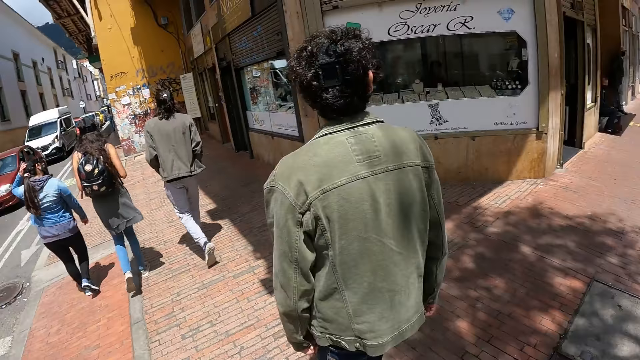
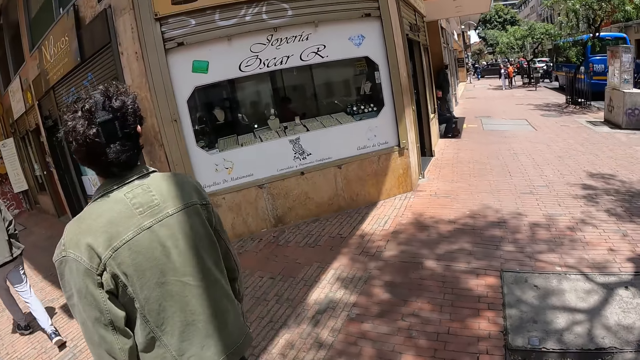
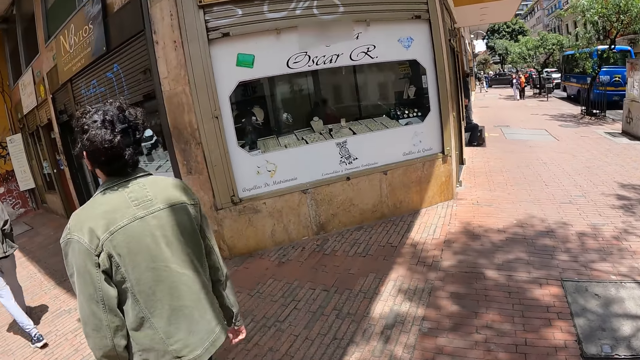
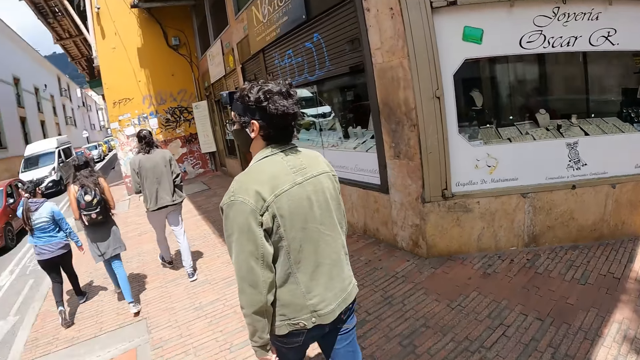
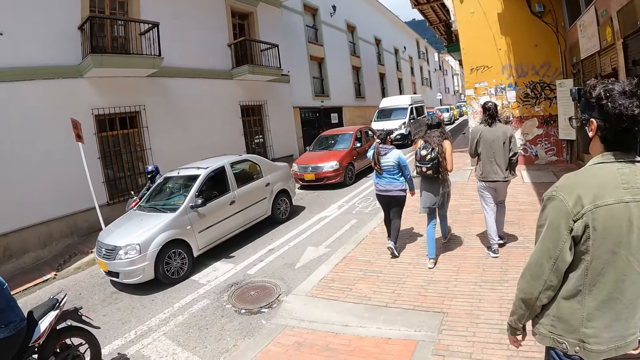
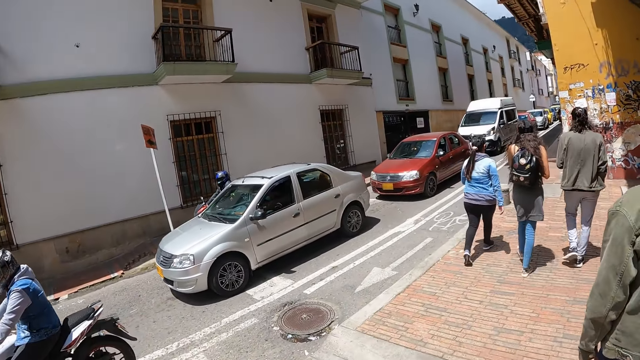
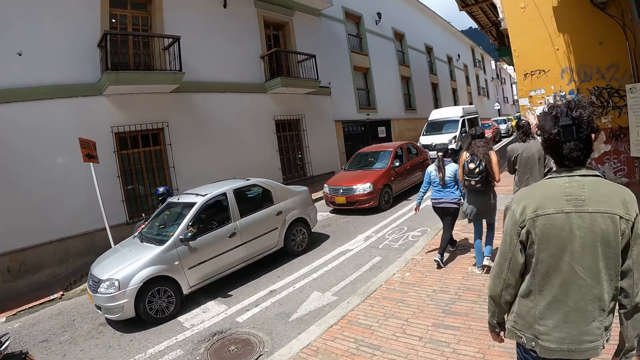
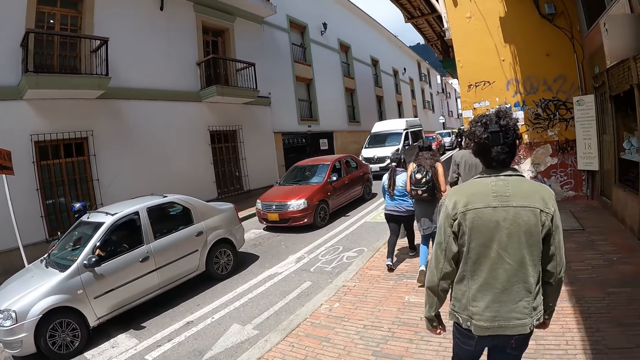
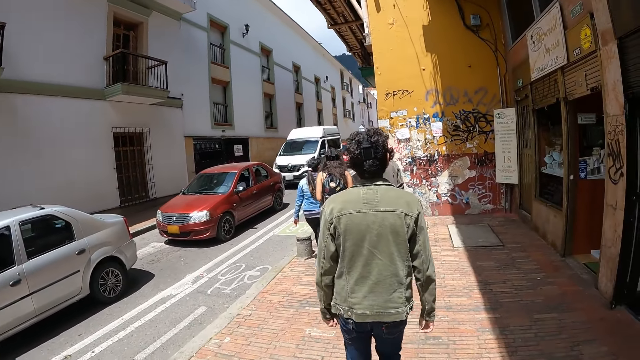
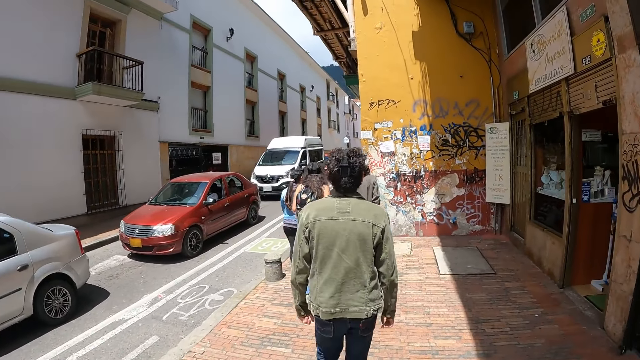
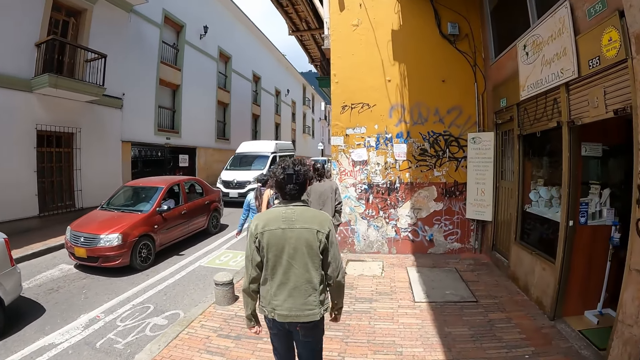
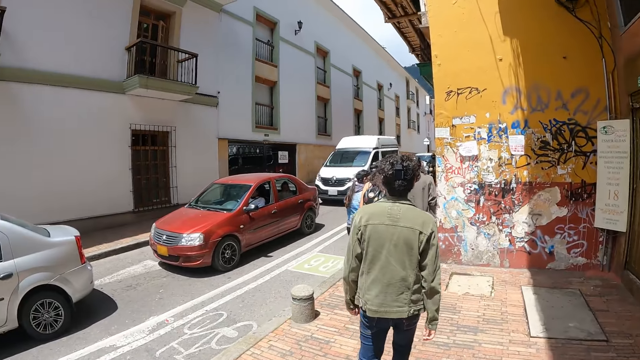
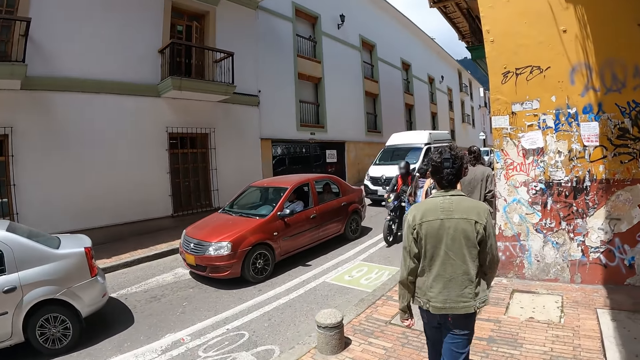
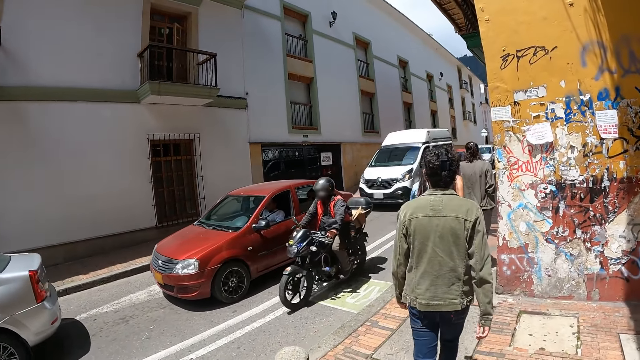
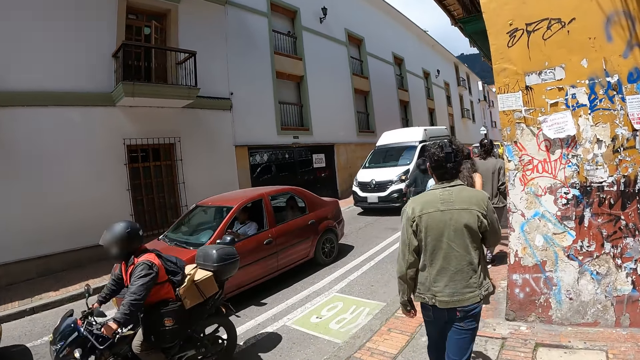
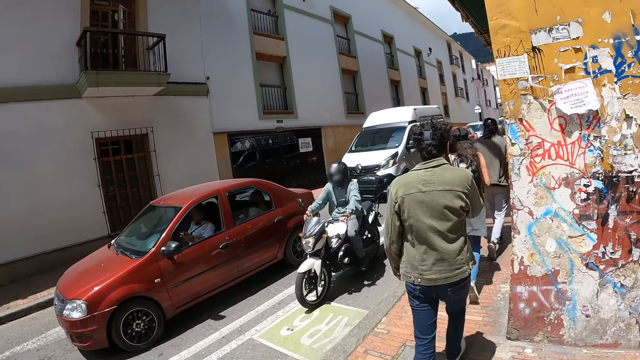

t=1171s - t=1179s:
The camera wearer looks at the building. They walk on the road.

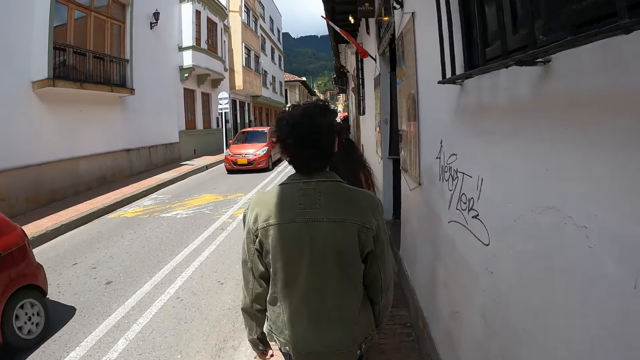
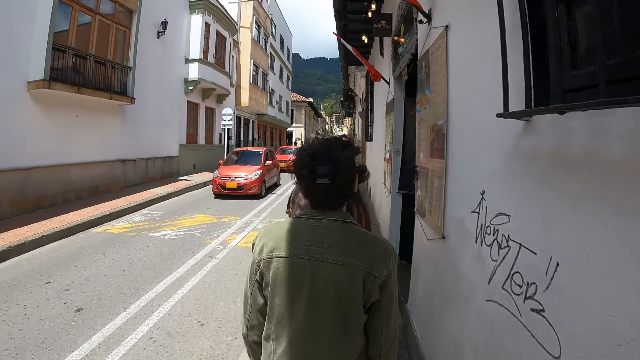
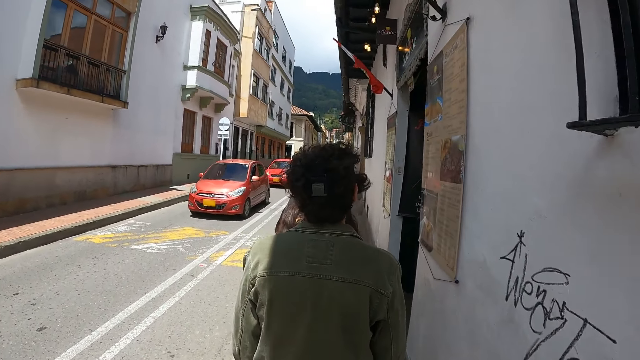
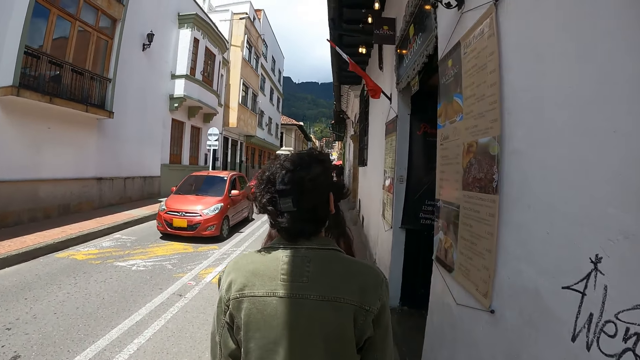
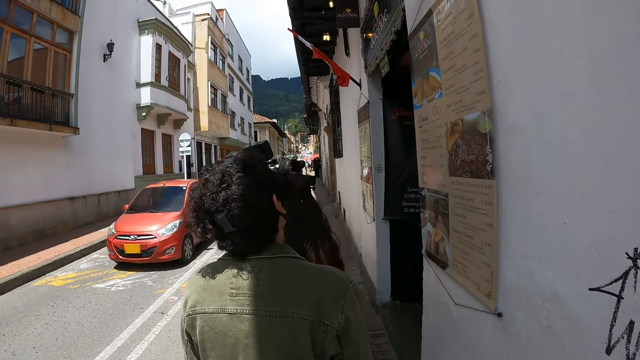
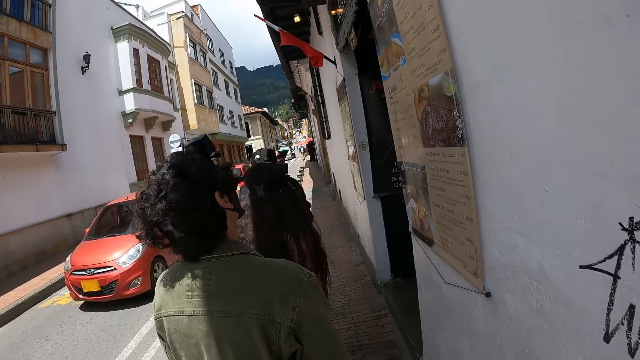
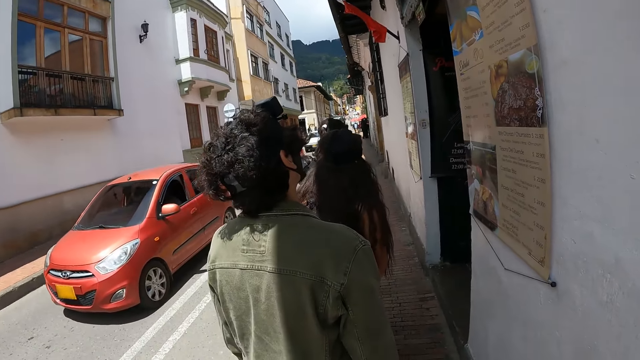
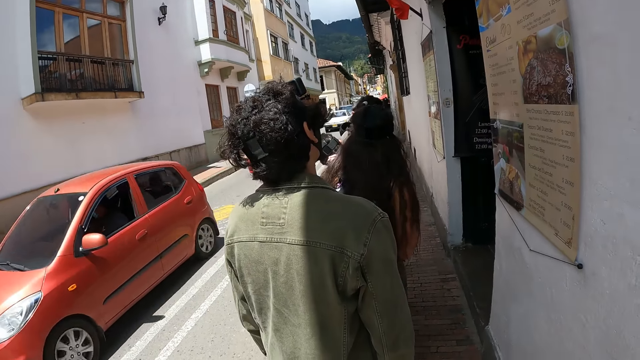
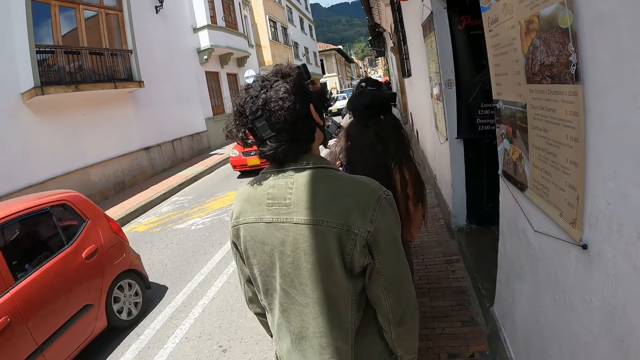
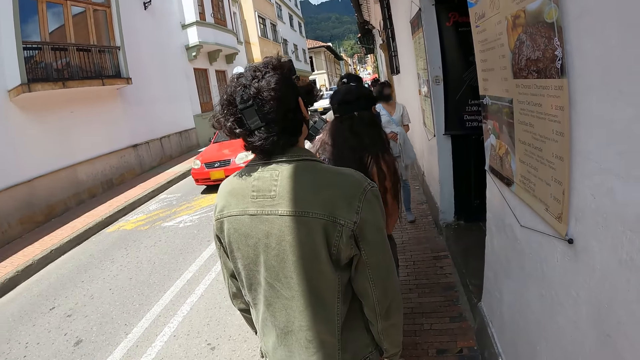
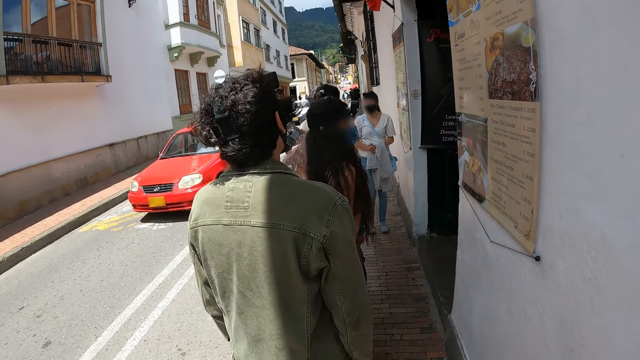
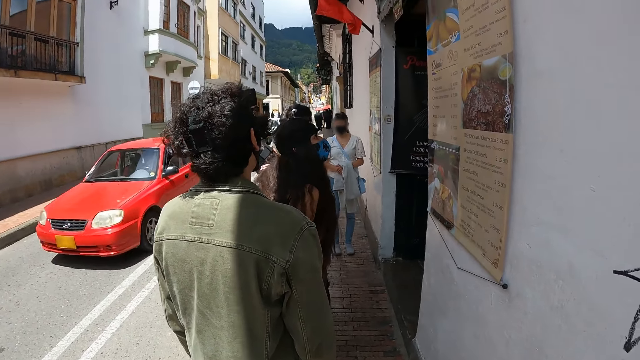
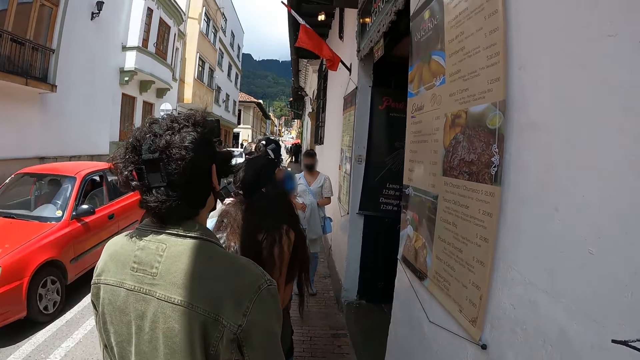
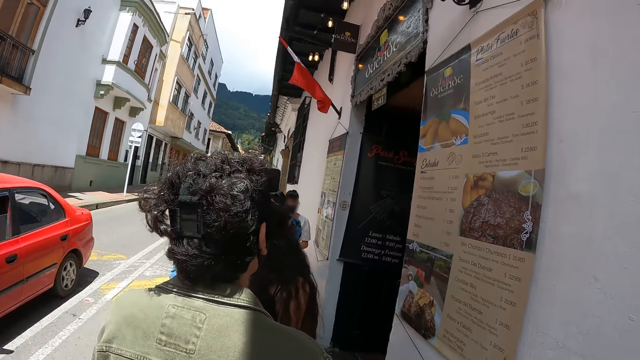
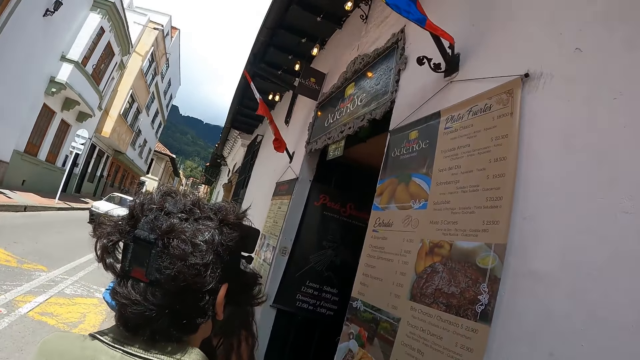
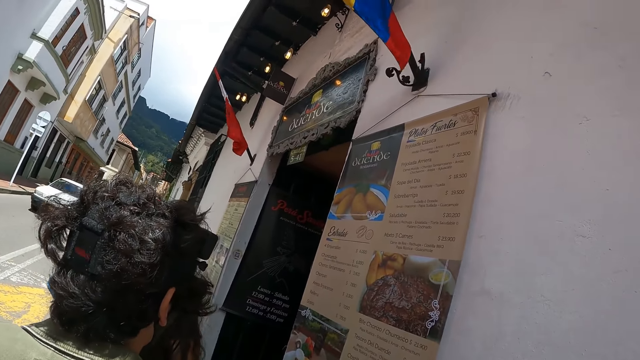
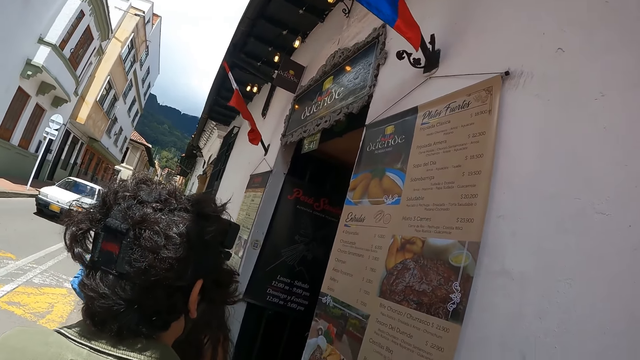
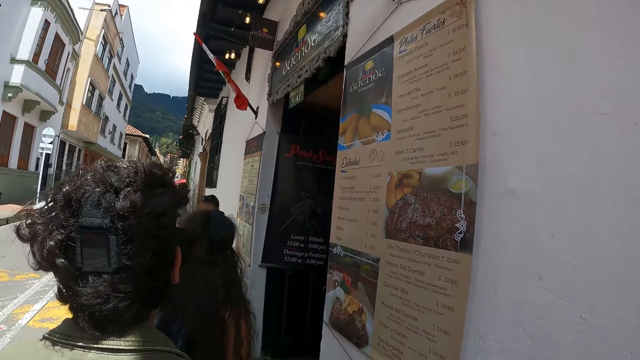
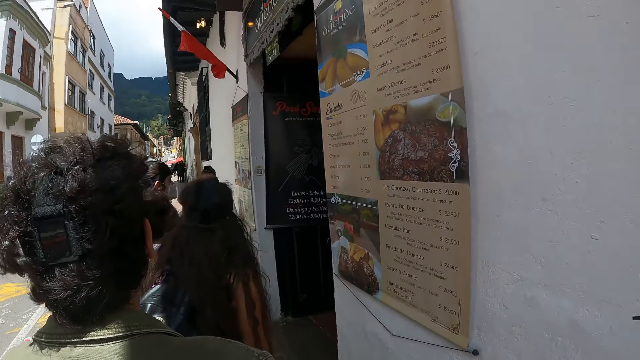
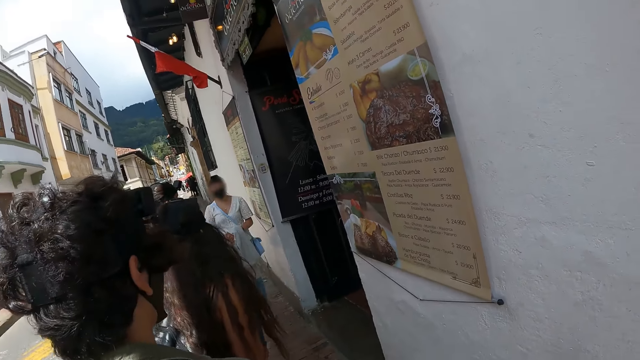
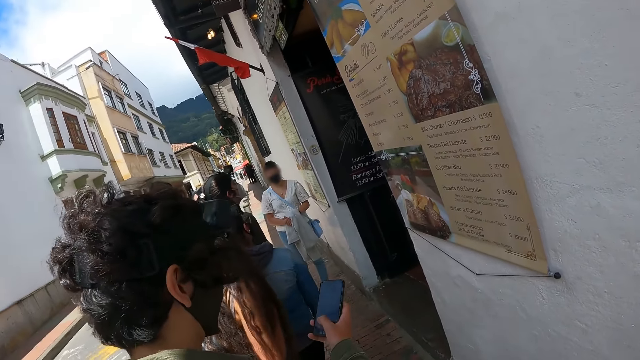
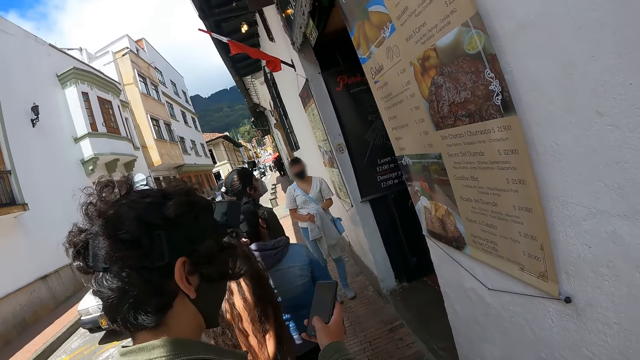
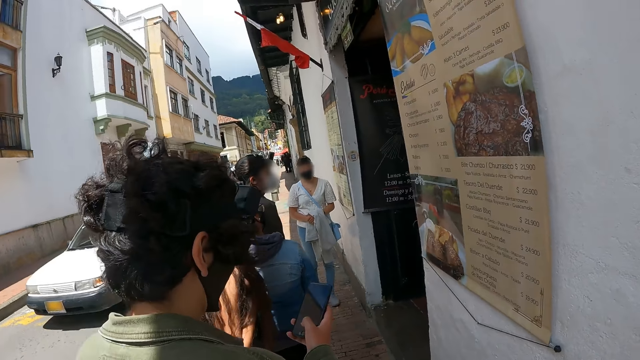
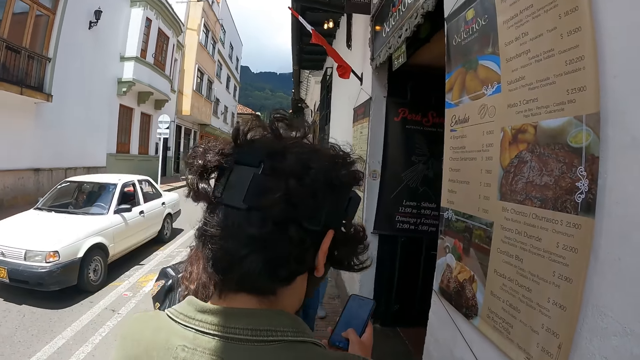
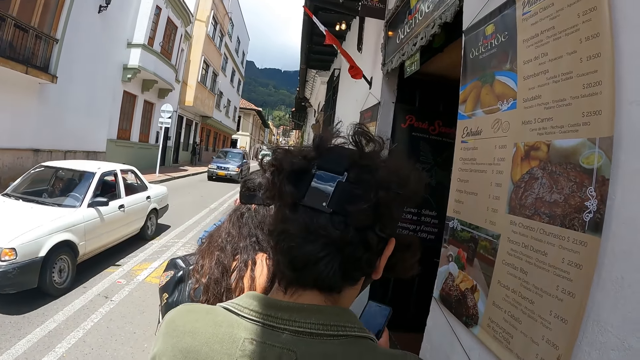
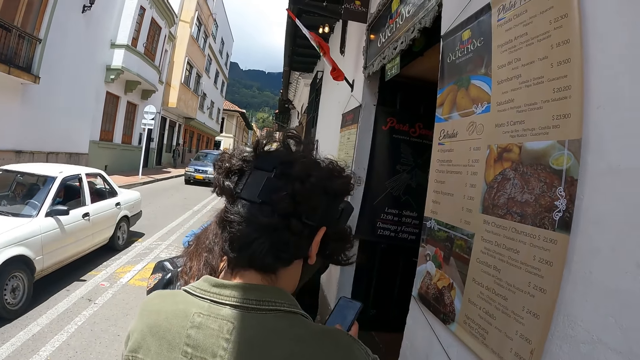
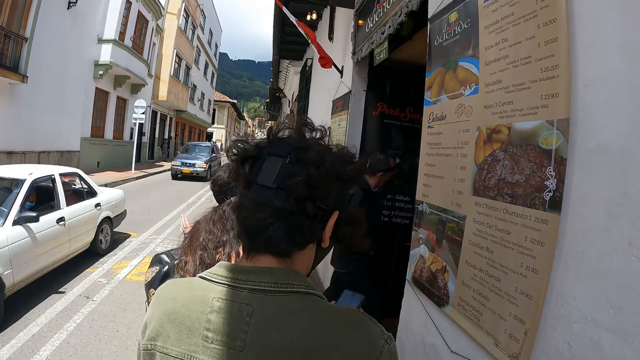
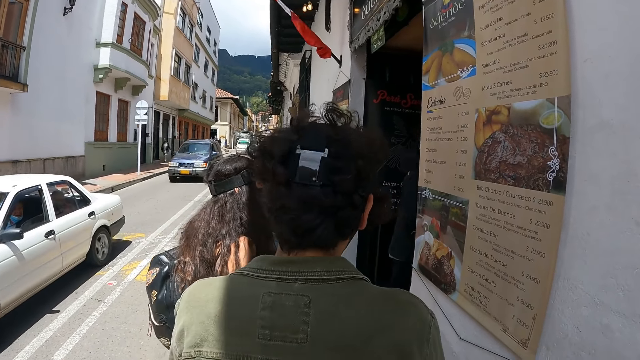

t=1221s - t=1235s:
The camera wearer stops to walk. A man reads a poster. The camera wearer reads the poster. The man operates a phone.
